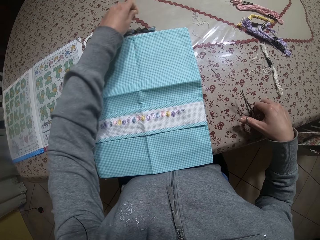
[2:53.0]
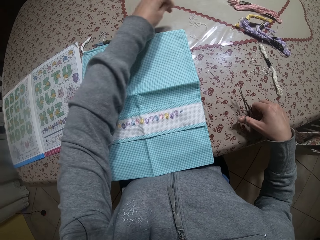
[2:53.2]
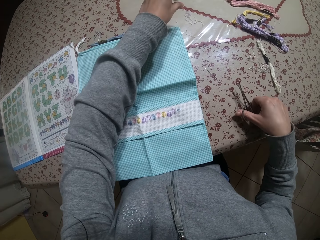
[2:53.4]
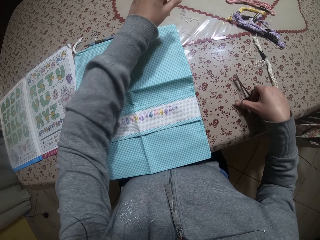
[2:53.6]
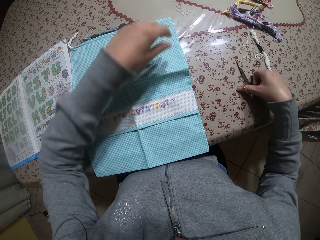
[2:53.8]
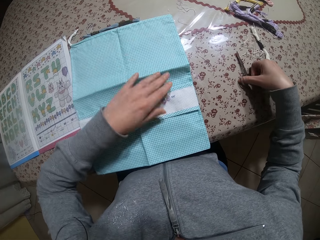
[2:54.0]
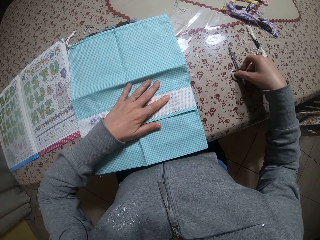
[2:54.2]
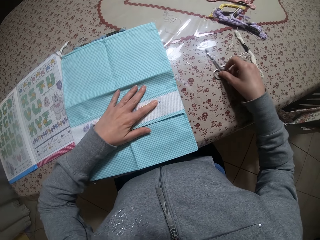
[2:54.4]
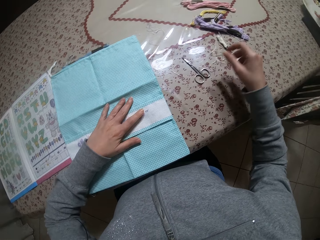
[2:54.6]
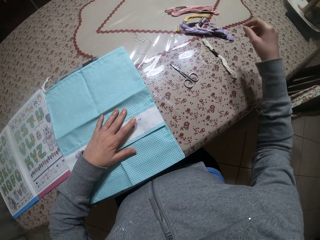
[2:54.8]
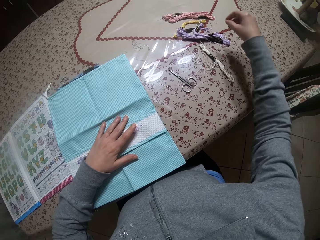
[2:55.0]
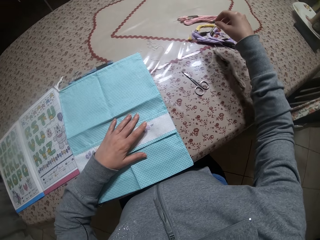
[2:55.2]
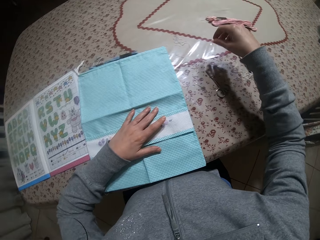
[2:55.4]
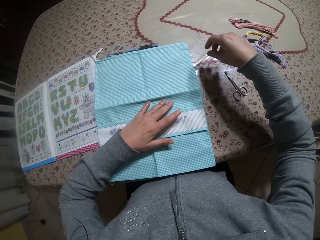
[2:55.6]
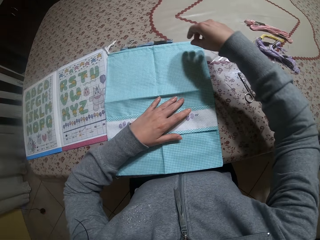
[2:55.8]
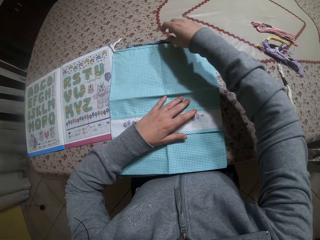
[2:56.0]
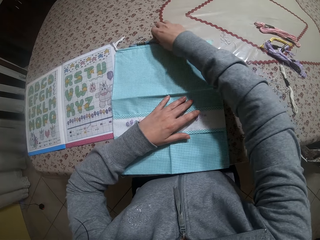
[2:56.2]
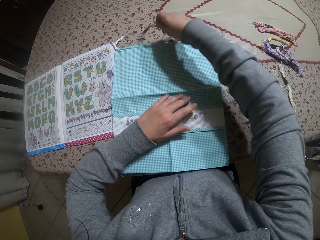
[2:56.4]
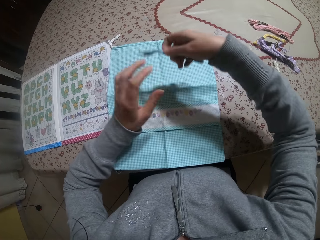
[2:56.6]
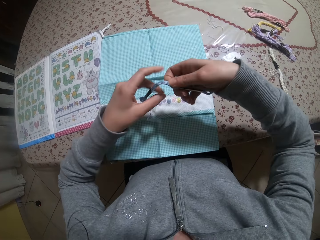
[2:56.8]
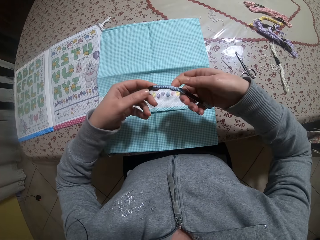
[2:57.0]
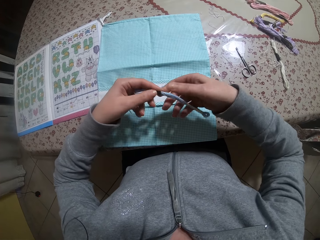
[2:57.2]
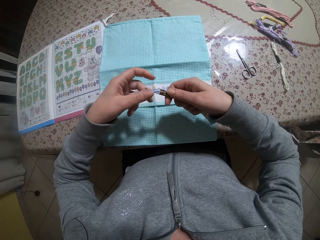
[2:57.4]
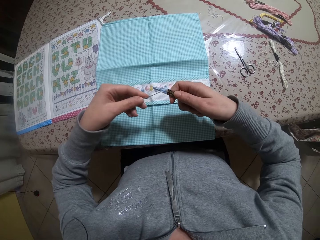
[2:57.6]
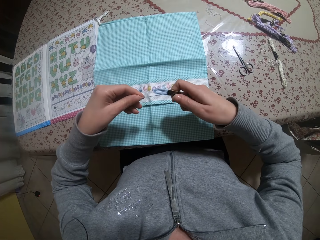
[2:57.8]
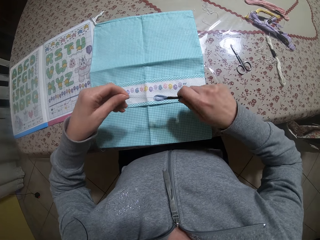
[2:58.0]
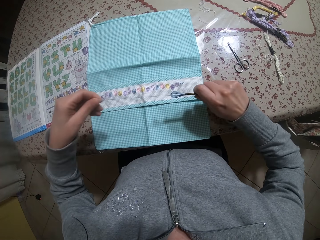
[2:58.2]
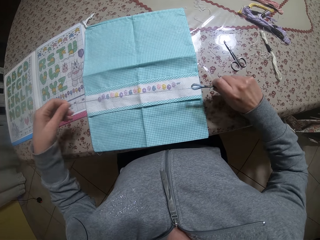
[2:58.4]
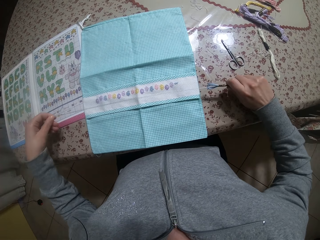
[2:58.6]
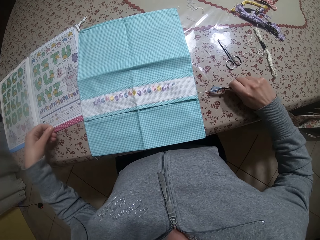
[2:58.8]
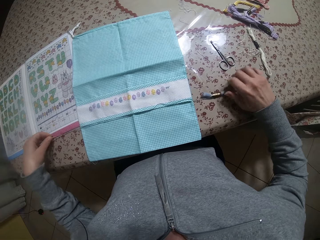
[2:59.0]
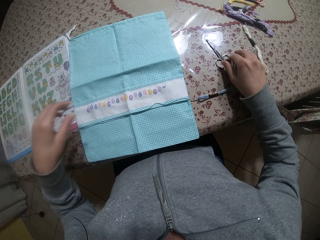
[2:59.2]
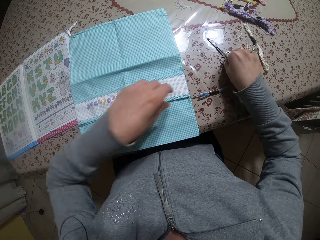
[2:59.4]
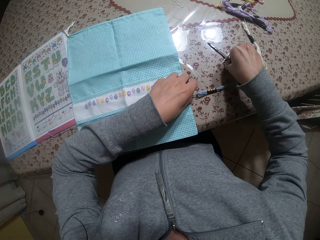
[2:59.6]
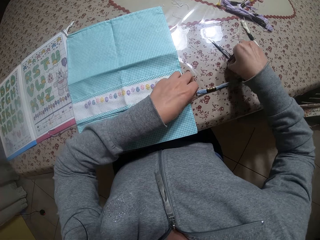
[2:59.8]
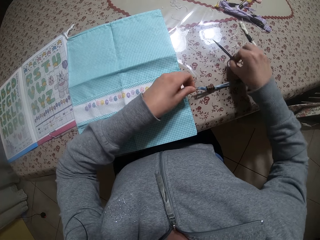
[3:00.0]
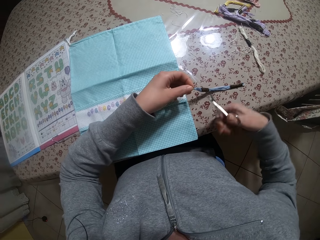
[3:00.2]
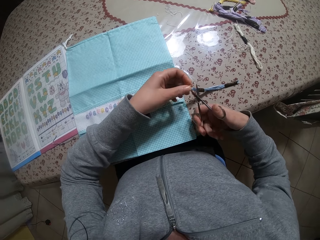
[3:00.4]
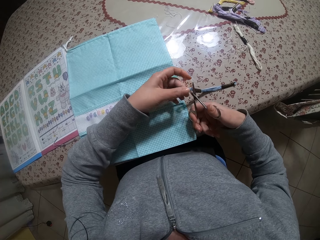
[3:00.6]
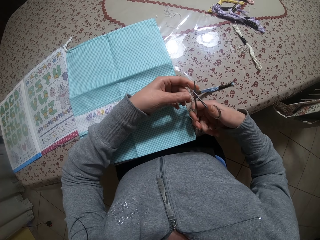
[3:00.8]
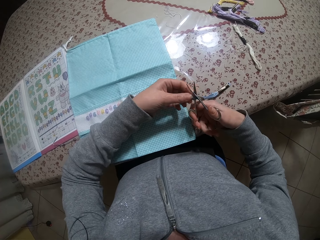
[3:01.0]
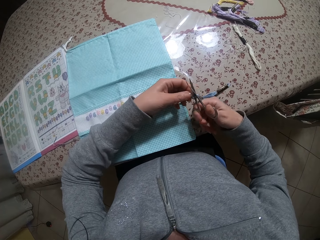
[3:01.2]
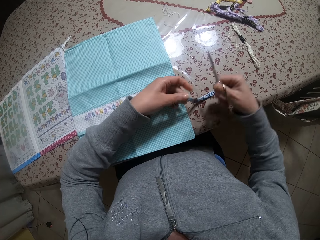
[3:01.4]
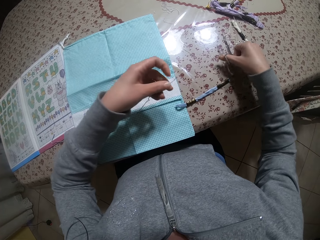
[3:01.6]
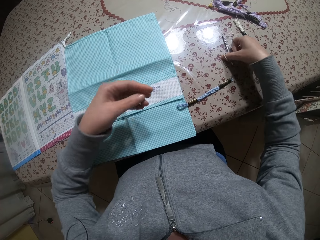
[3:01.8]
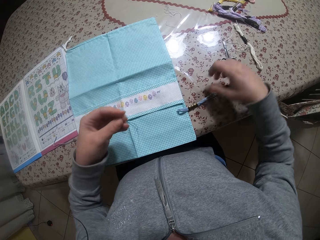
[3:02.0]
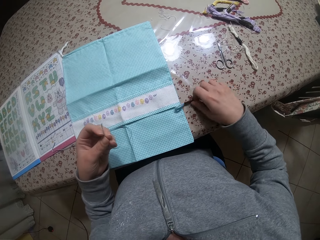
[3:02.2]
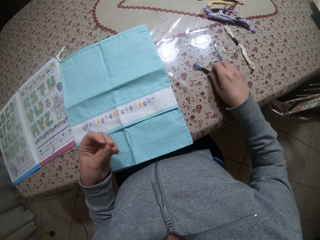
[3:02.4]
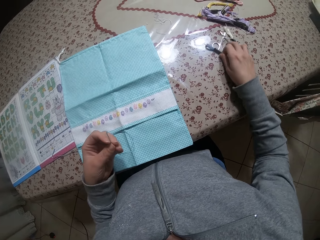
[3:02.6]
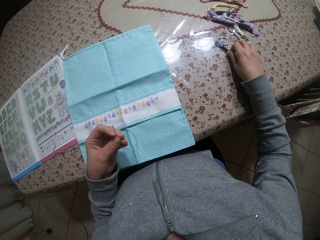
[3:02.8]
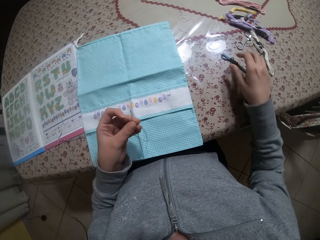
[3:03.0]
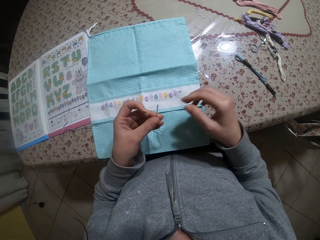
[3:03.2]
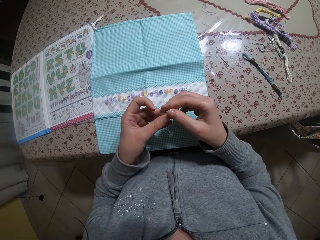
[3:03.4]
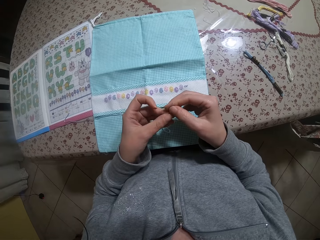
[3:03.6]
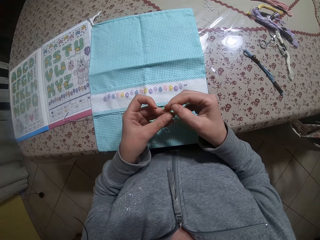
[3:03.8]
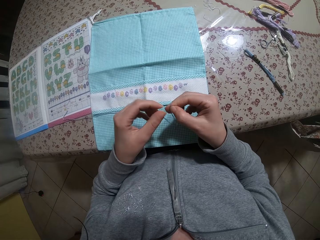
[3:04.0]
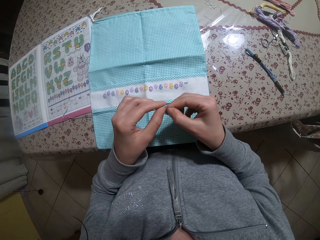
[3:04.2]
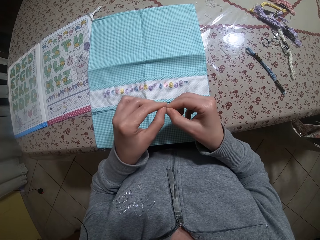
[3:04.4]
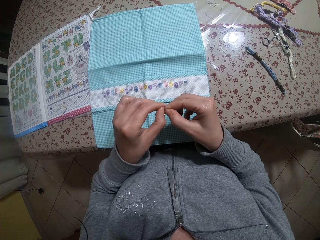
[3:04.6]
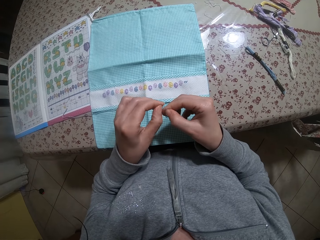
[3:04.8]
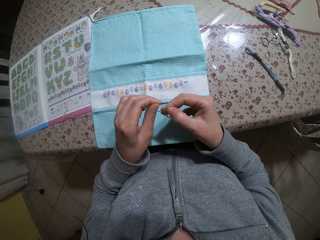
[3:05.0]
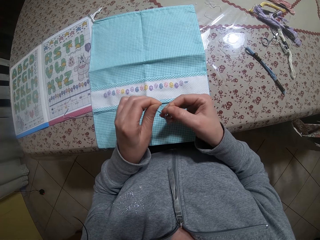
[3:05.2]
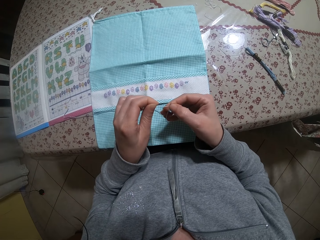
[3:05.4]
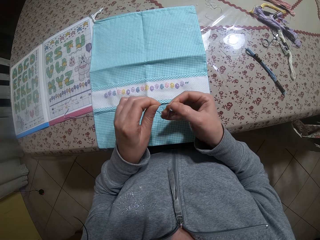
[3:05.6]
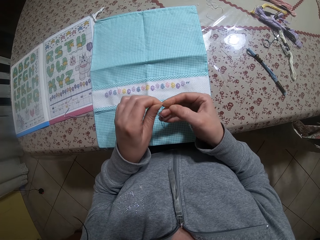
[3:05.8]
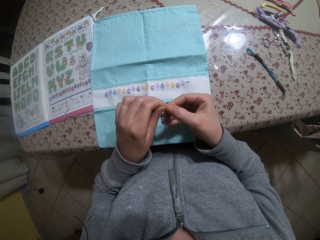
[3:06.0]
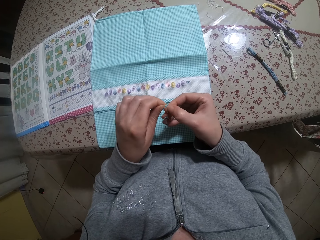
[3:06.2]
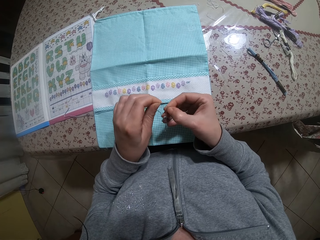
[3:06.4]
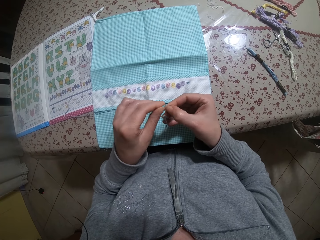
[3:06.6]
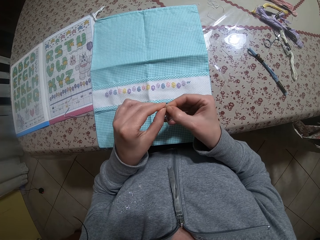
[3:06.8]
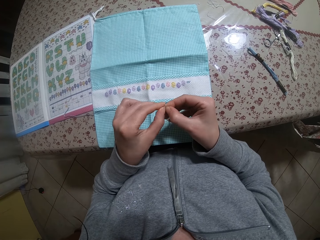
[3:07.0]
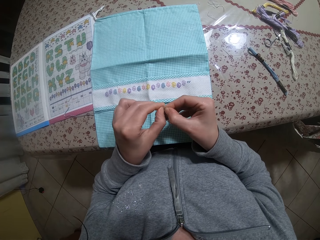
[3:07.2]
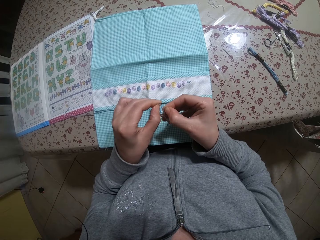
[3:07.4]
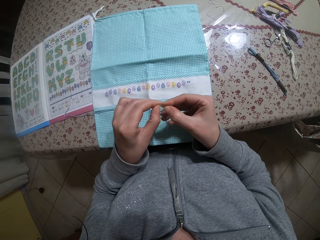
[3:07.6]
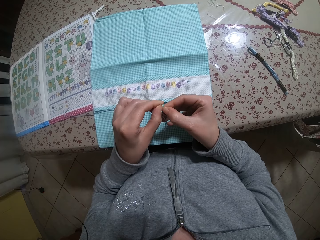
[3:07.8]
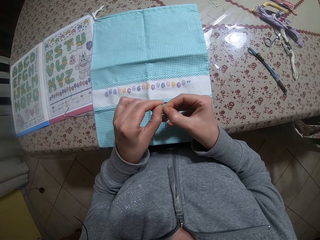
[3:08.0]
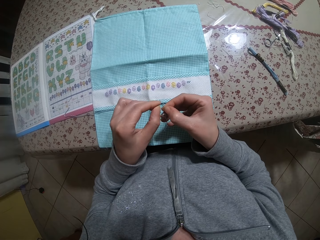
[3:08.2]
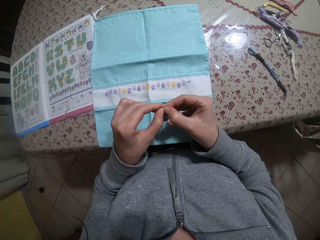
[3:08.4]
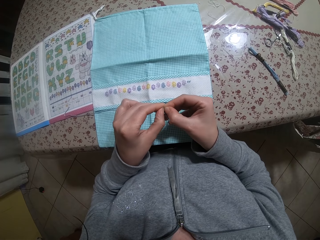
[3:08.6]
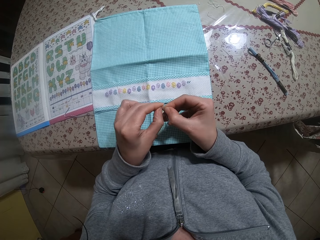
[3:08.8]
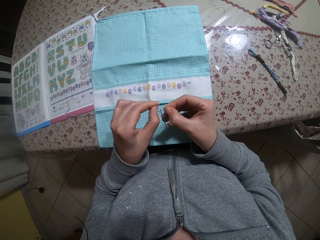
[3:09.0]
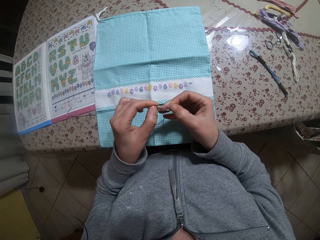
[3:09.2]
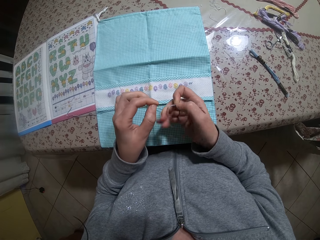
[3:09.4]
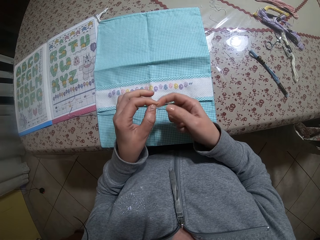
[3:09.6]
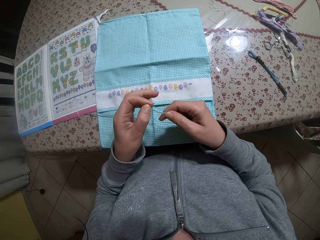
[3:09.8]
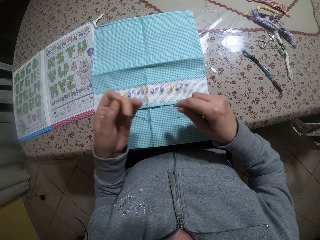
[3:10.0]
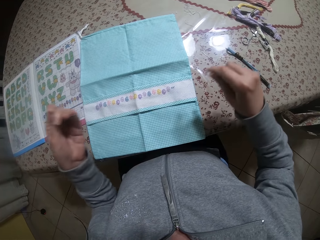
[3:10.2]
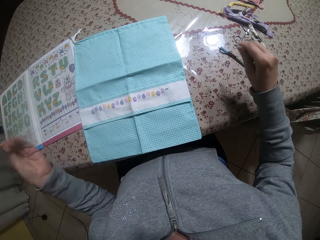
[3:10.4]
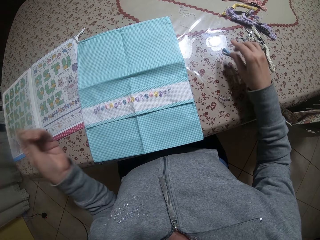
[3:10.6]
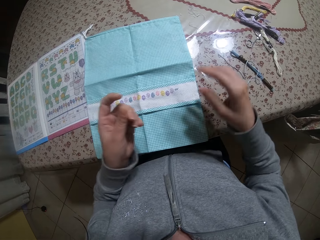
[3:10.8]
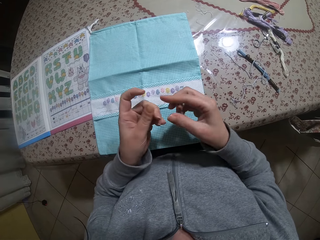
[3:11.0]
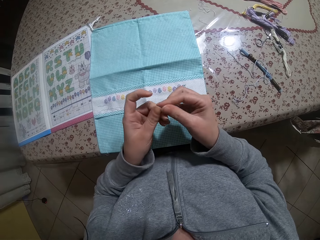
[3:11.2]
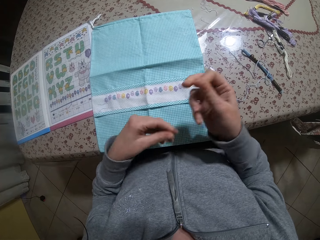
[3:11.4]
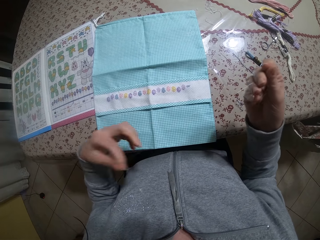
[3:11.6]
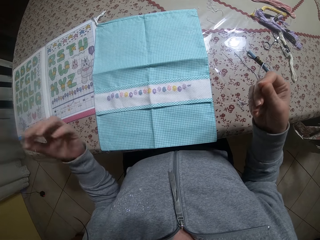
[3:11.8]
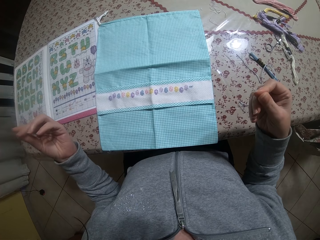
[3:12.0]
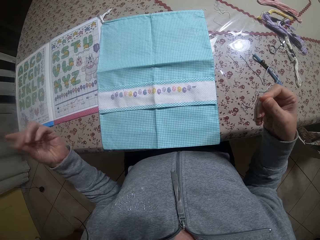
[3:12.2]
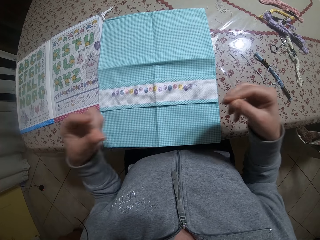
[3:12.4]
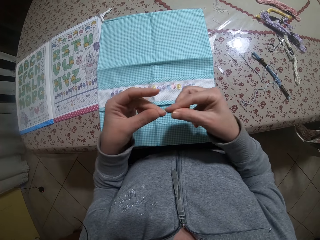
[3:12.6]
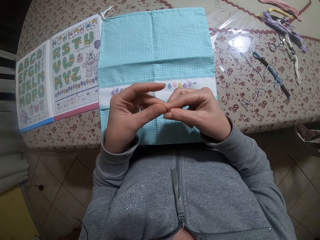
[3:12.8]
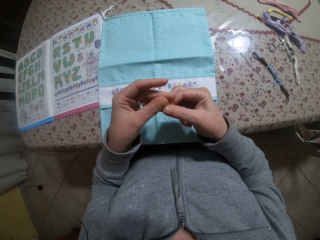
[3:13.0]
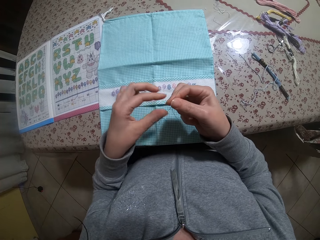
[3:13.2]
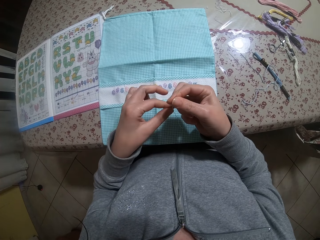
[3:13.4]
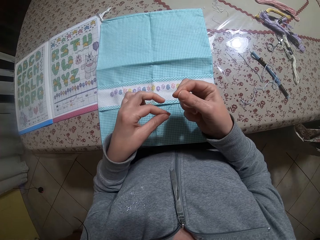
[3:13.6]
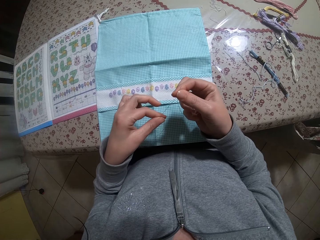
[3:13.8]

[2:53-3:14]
The camera wearer puts the thread down. He drops the scissors on the table with his right hand. He takes a roll of thread from the table with his right hand. He unties the thread roll. He stretches the thread on the table with both hands. He puts the thread roll down. He holds the thread with his left hand. He takes the scissors from the table with his right hand. He cuts the thread with the scissors in his right hand. He drops the scissors on the table with his right hand. He adjusts the position of the roll of thread on the table with his right hand. He stretches the thread with both hands. He detangles the thread. He straightens the thread.
